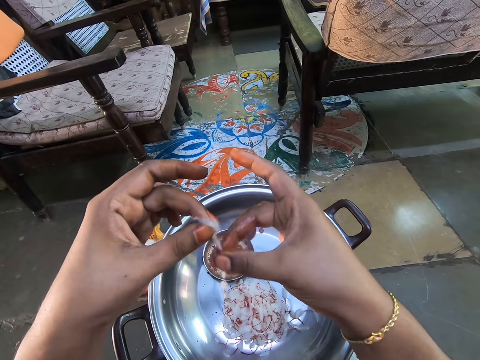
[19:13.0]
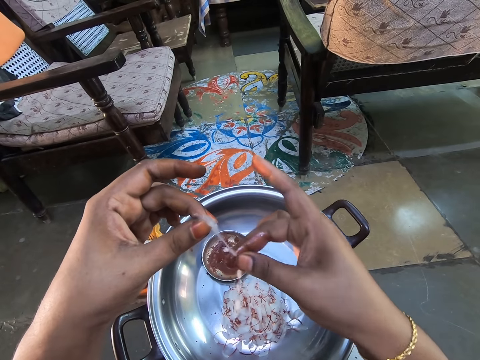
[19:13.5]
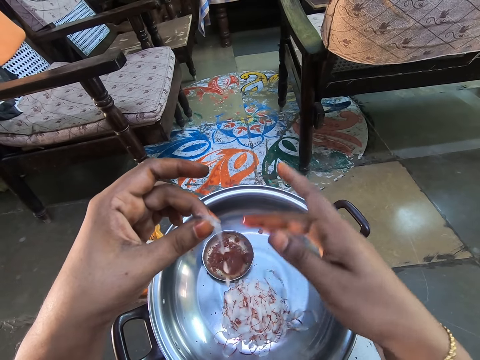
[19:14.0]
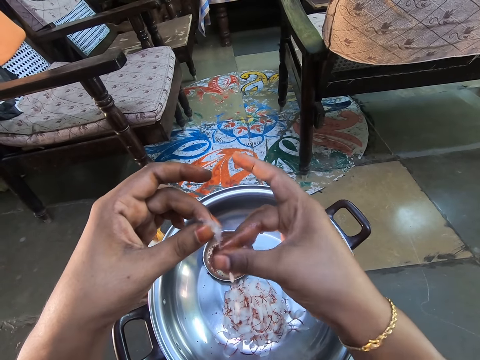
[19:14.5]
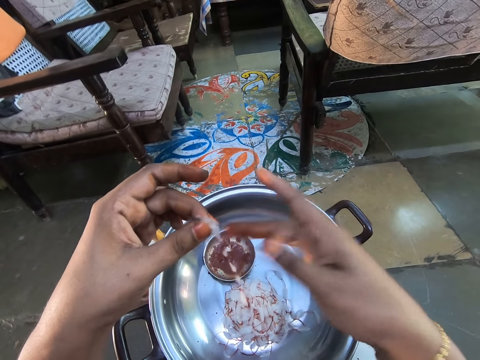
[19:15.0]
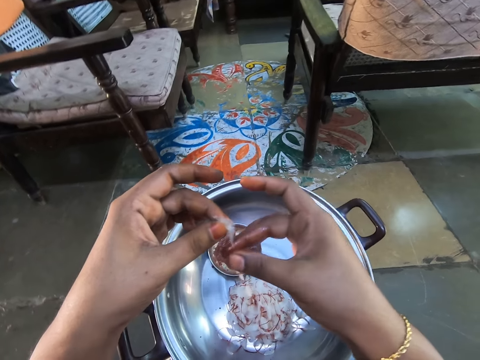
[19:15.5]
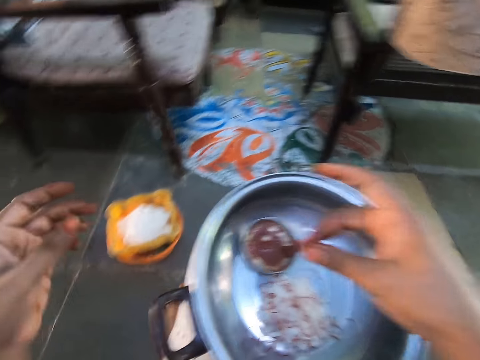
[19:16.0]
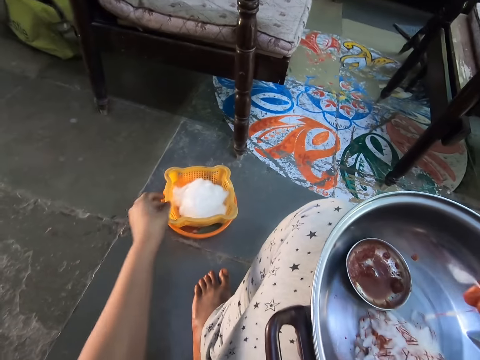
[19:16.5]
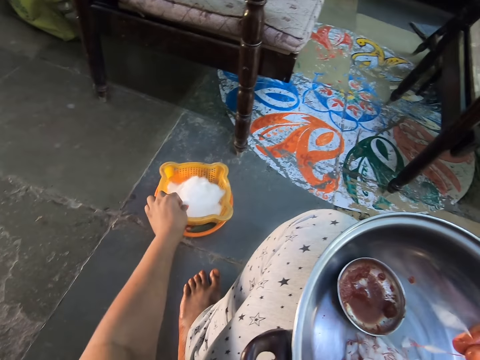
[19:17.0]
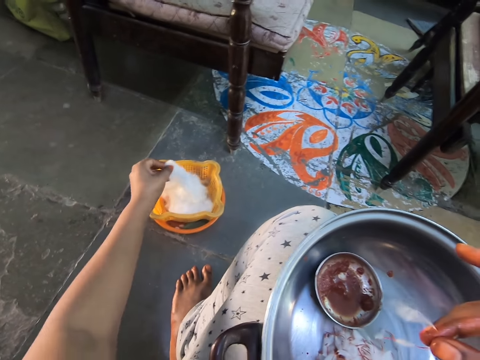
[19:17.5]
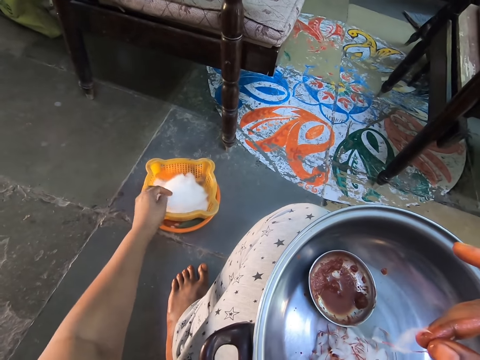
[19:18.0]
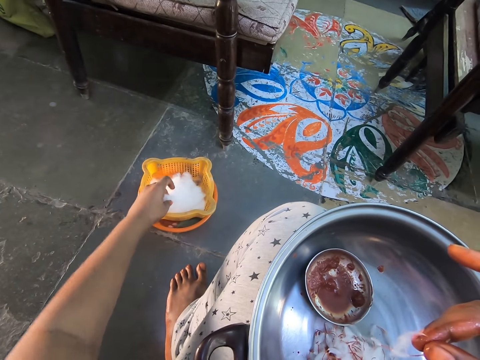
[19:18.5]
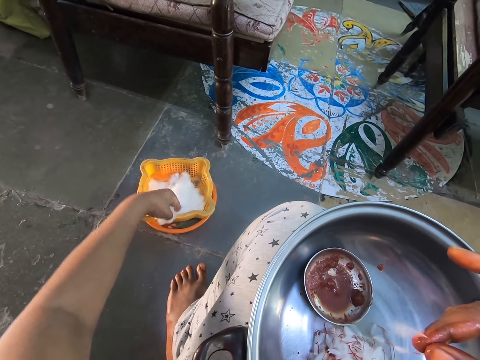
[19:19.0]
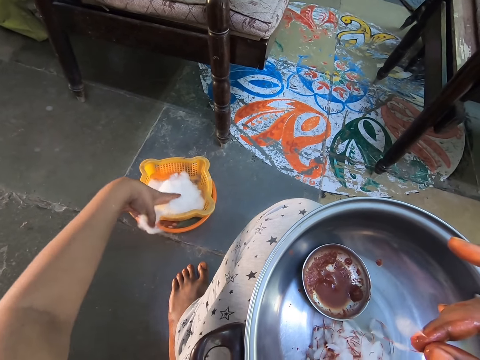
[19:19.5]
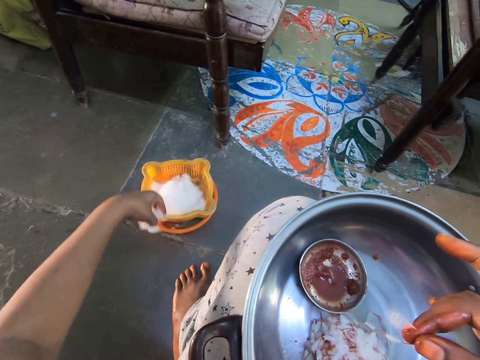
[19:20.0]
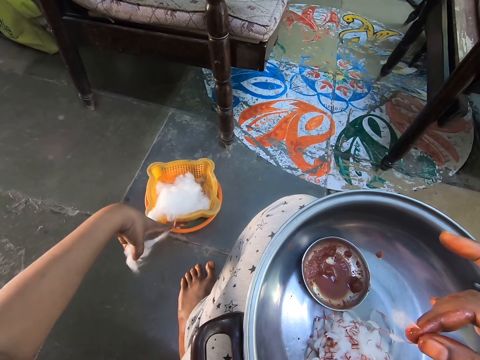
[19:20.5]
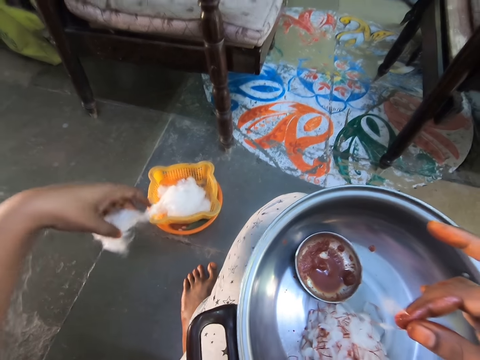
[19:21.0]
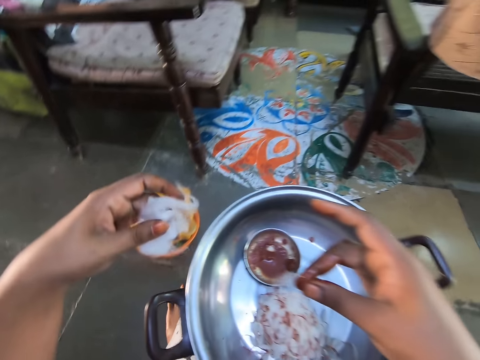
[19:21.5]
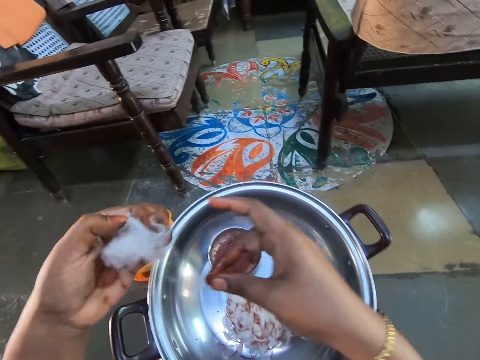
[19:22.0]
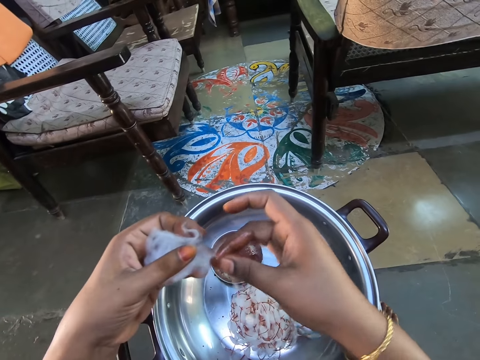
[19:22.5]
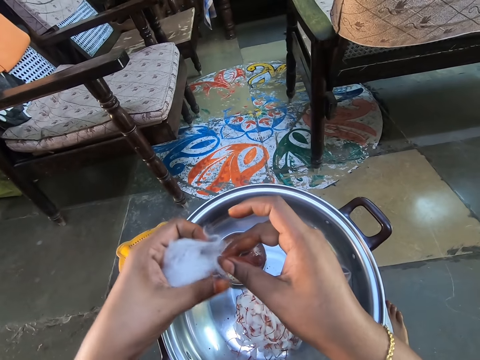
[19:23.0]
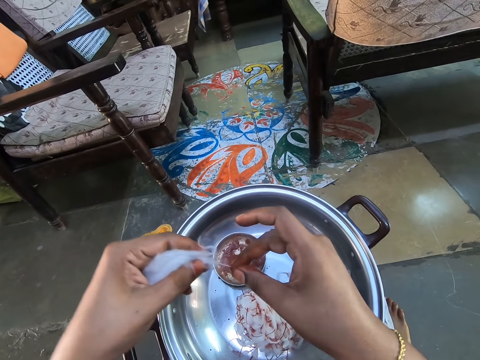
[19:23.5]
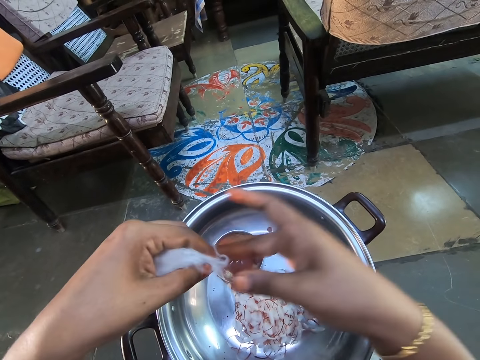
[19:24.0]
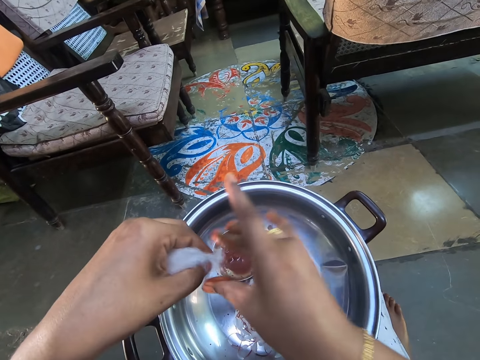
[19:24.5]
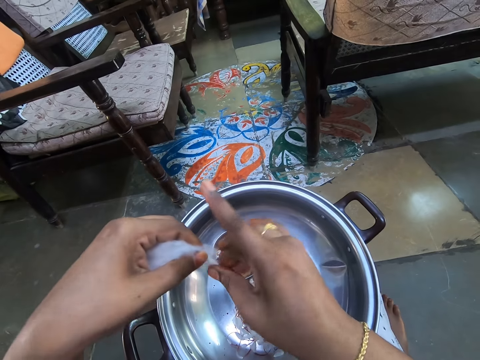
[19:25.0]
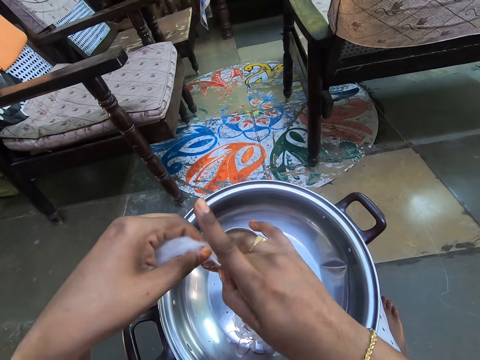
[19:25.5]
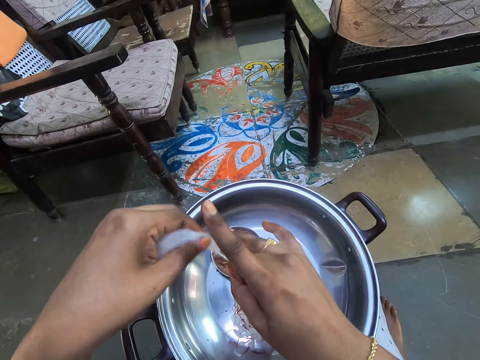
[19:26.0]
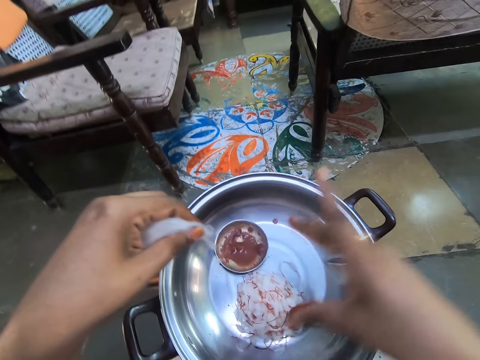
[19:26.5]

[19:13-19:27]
The camera wearer passes a cotton wool to the right hand. They stare around. They cut the white cotton wool in a container with the left hand. They stare around. They pass the cotton wool to the left hand. They hold the white cotton with both hands and stretch the cotton with the right hand. They stain glue on the cotton wool with the right hand.

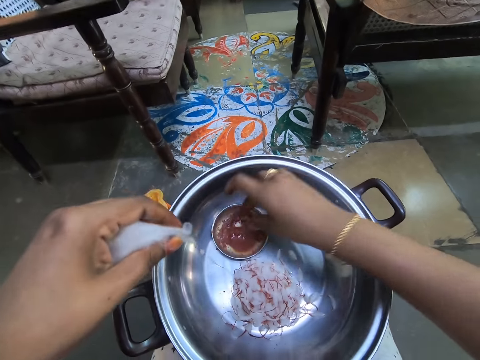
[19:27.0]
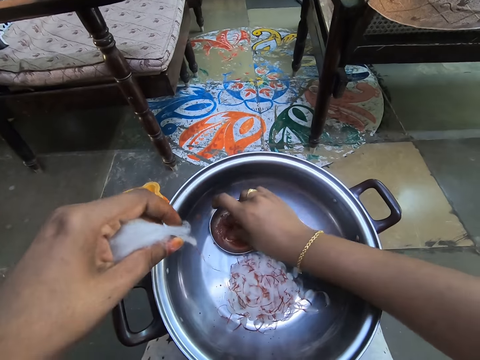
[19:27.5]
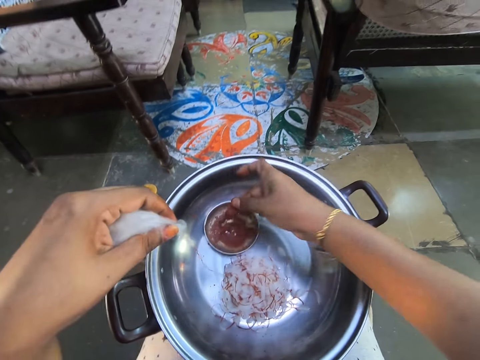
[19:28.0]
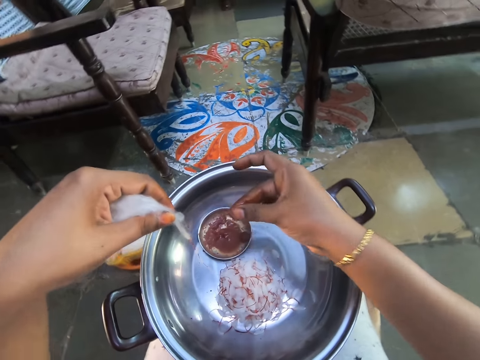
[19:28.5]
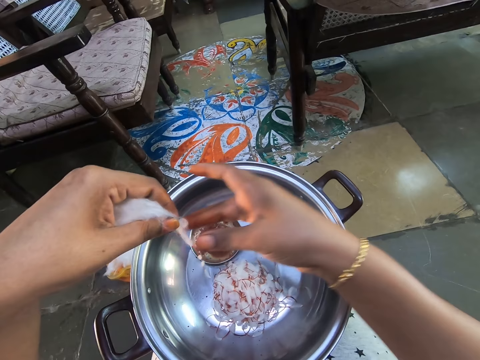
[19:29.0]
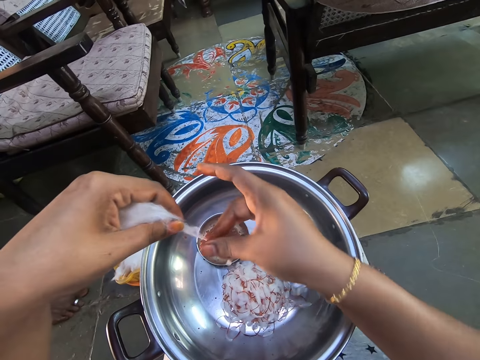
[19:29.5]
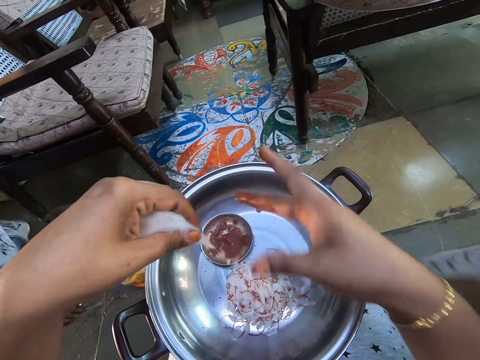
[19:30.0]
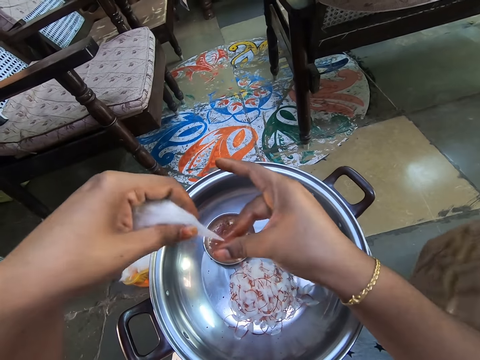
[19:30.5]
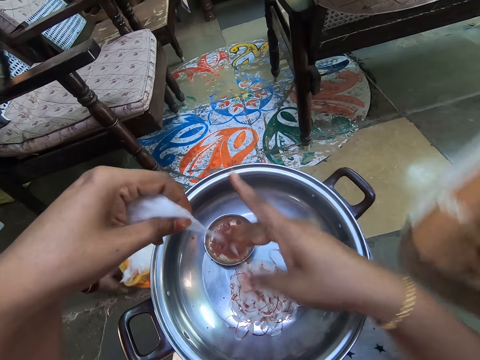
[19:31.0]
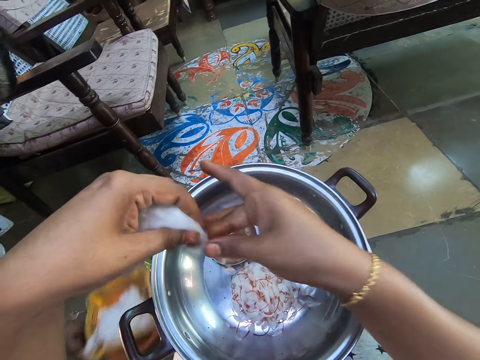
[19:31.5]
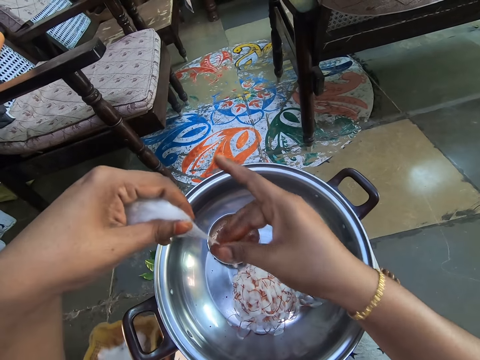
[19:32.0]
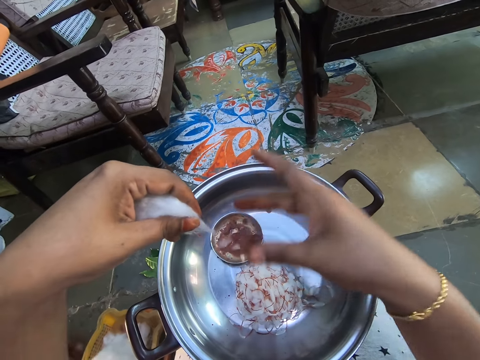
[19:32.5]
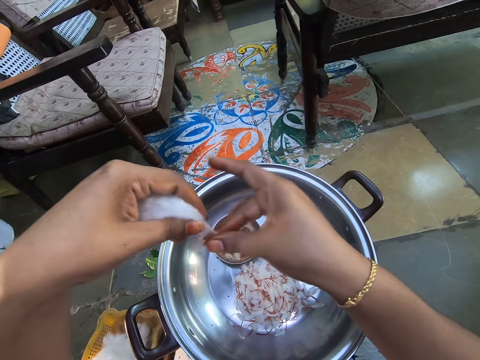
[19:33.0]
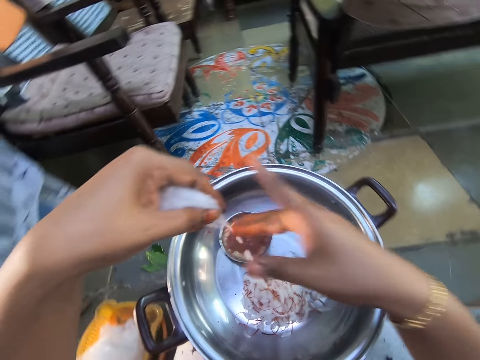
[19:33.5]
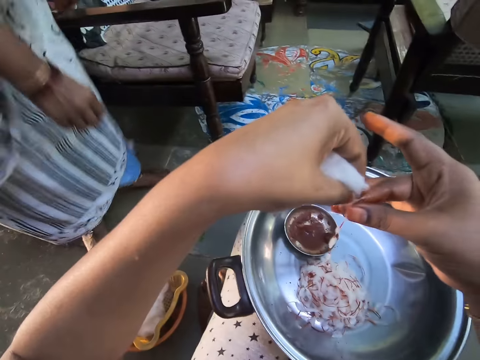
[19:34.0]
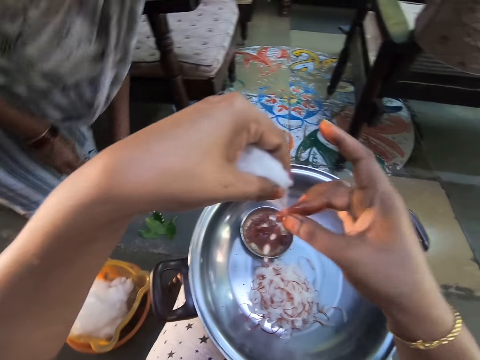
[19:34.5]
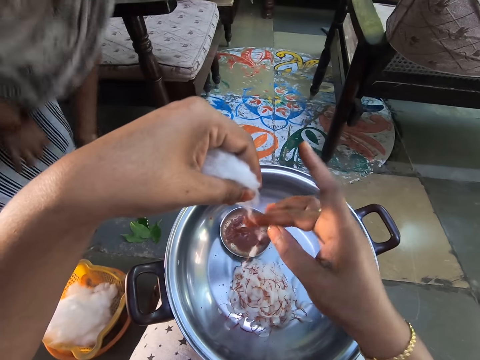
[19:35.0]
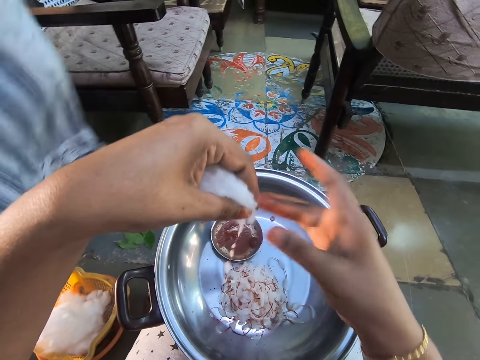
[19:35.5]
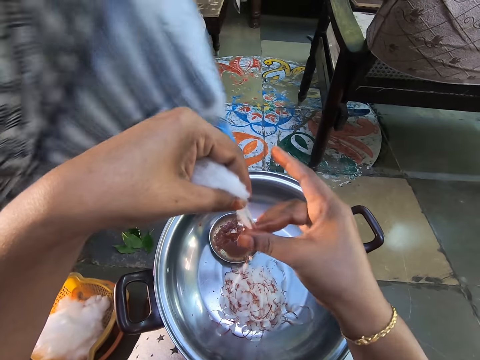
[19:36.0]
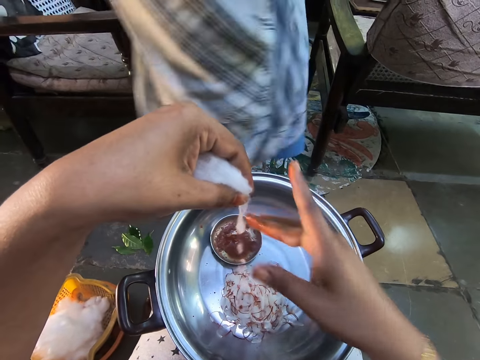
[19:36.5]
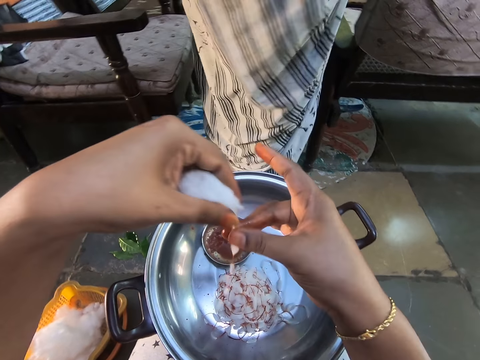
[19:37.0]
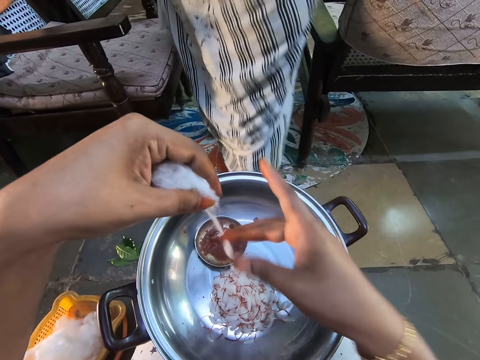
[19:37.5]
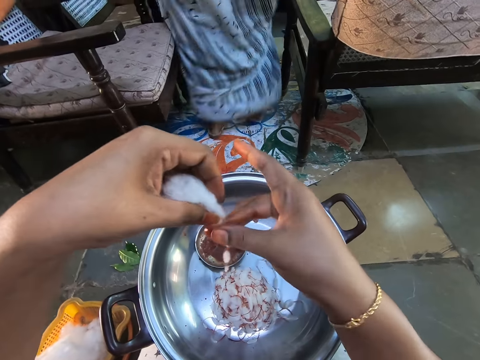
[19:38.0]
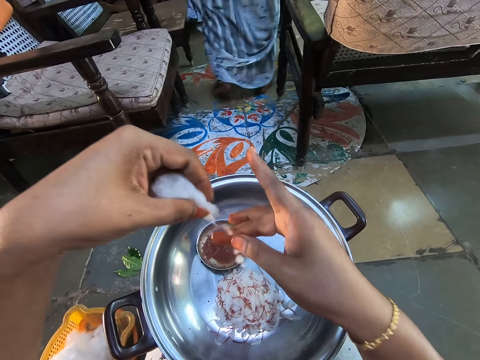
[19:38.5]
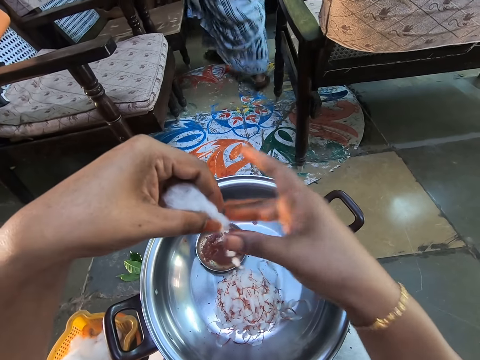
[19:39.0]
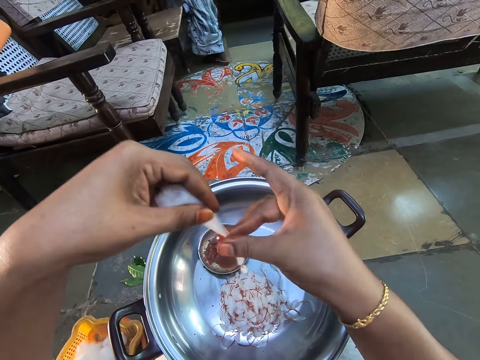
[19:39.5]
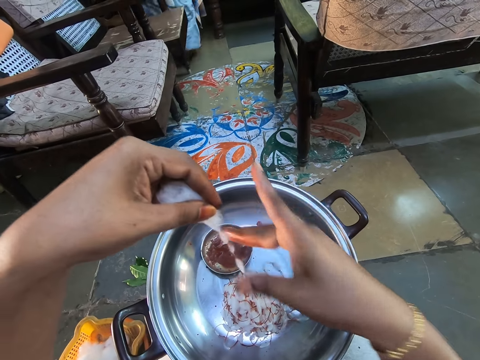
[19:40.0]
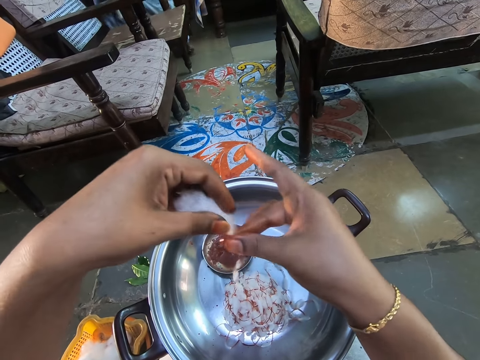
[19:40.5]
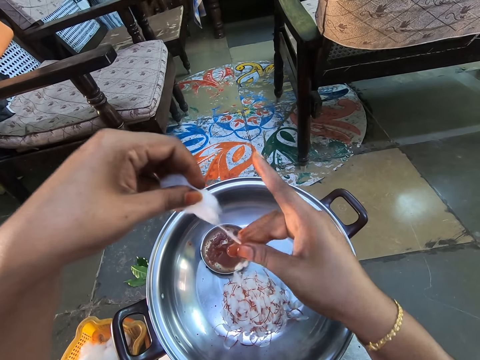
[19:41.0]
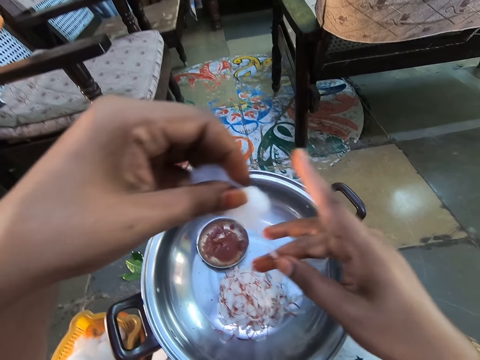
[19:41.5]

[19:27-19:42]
The camera wearer picks the glue from the aluminium bowl with the fingers of the right hand. They rub fingers. They stain the glue on a cotton wool with the right hand. A lady stares at the camera wearer. The lady bends the body. The lady walks around. The camera wearer stains the glue on the cotton wool with the right hand.
